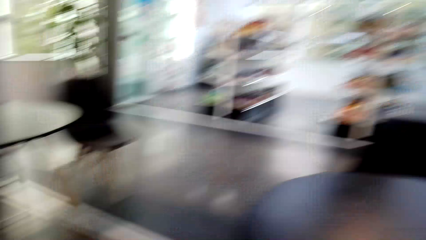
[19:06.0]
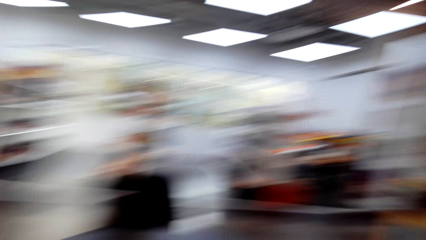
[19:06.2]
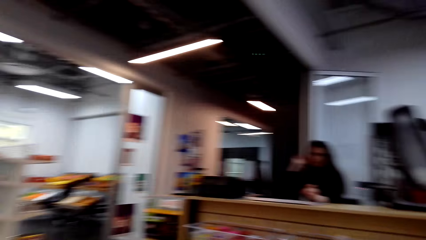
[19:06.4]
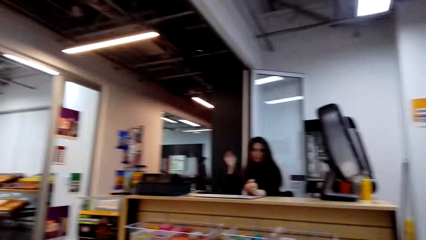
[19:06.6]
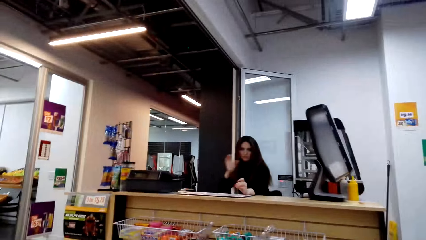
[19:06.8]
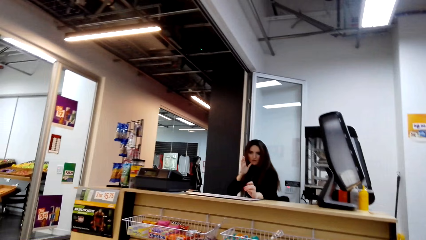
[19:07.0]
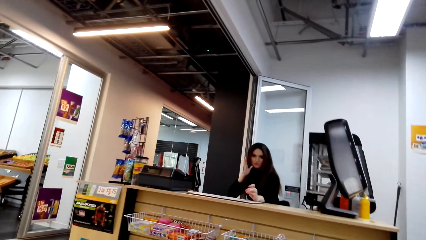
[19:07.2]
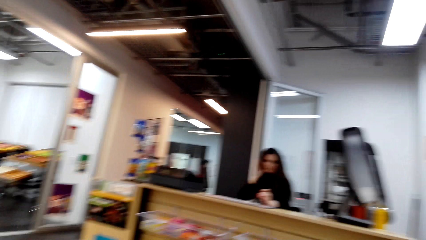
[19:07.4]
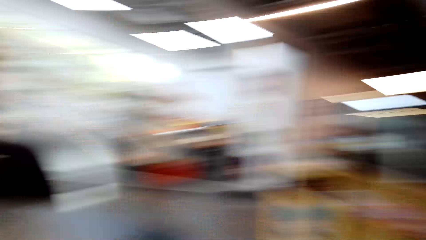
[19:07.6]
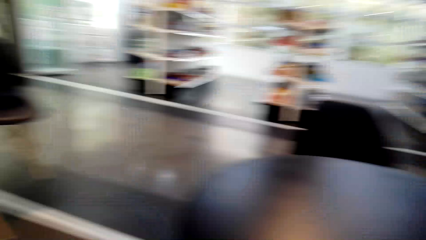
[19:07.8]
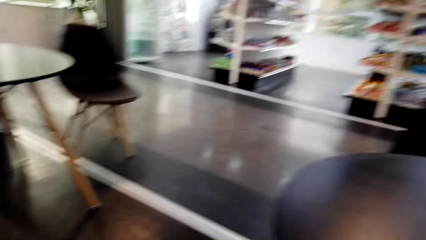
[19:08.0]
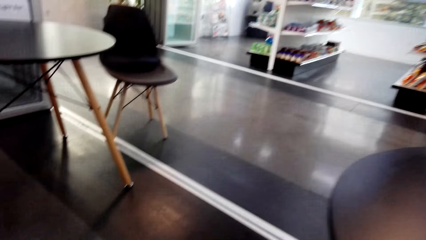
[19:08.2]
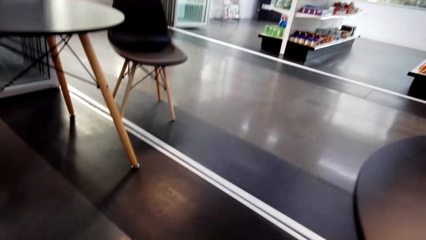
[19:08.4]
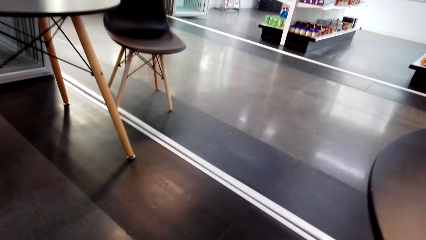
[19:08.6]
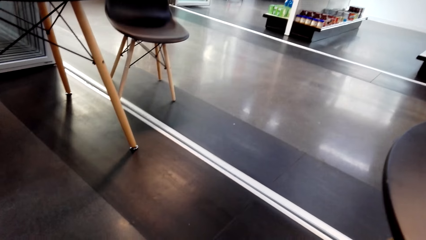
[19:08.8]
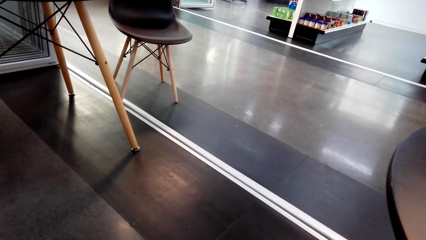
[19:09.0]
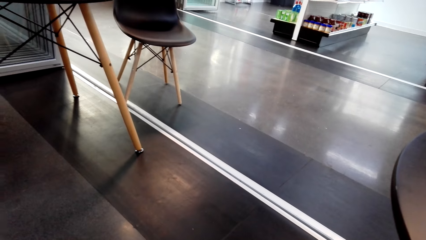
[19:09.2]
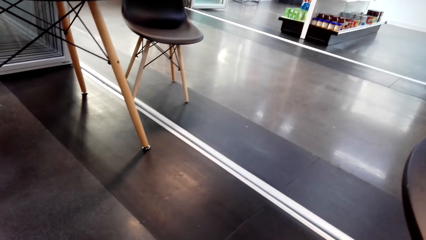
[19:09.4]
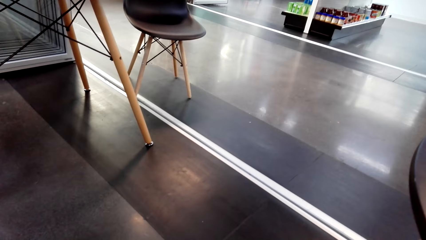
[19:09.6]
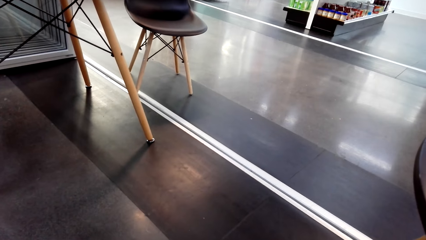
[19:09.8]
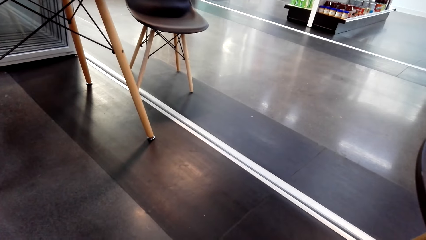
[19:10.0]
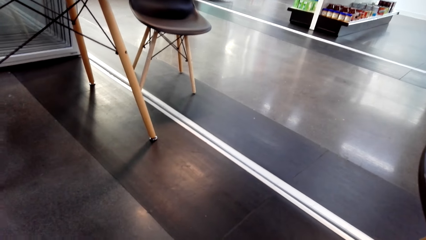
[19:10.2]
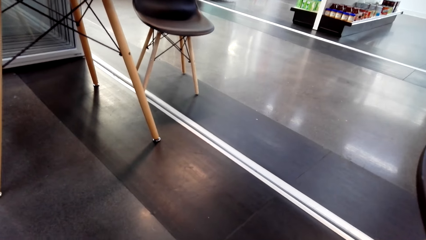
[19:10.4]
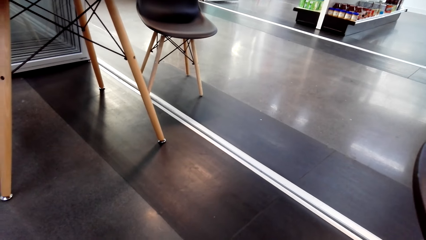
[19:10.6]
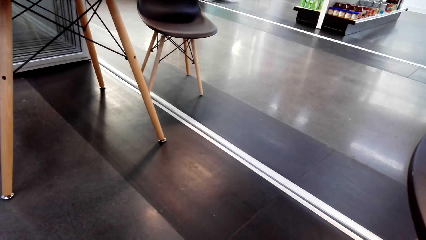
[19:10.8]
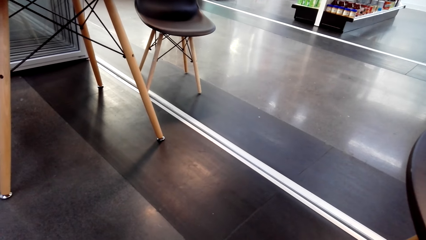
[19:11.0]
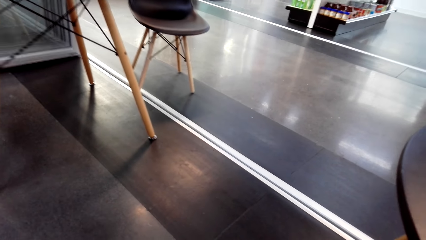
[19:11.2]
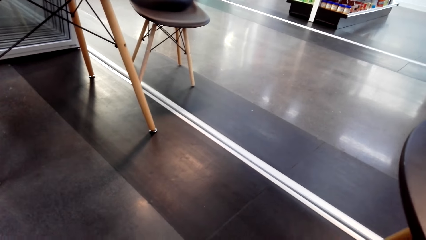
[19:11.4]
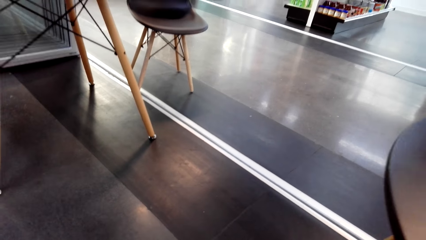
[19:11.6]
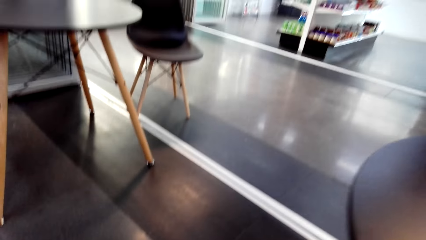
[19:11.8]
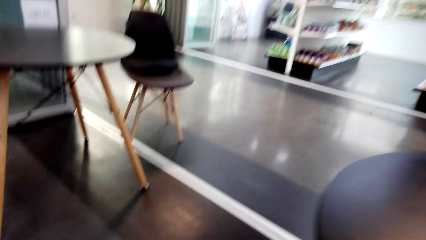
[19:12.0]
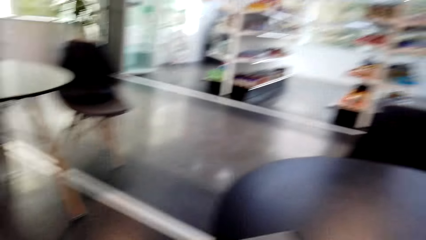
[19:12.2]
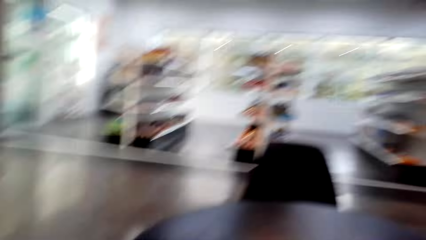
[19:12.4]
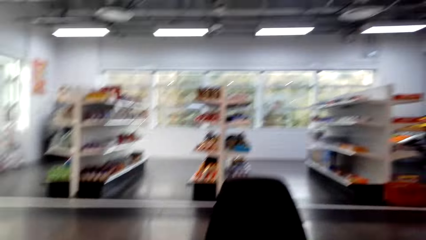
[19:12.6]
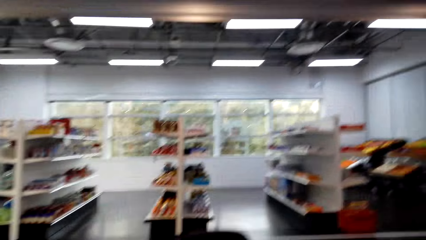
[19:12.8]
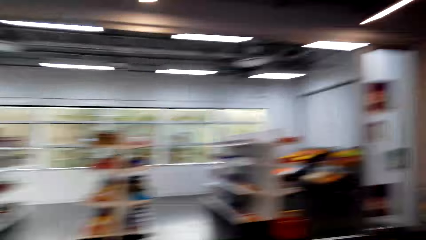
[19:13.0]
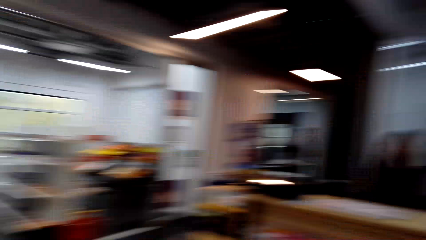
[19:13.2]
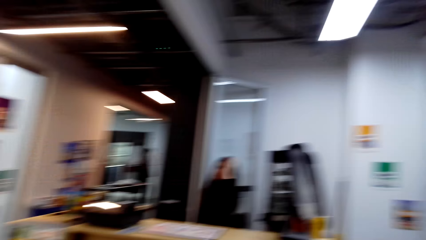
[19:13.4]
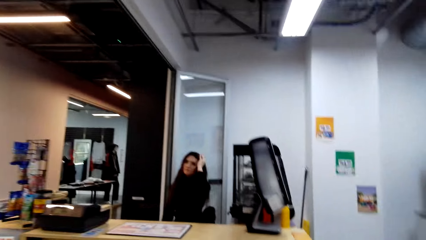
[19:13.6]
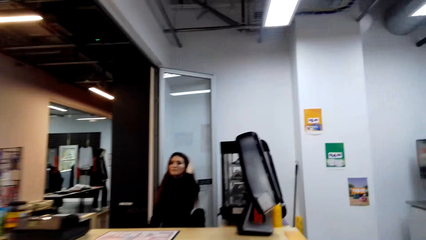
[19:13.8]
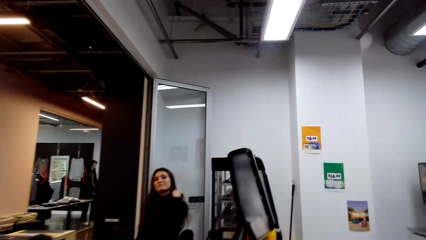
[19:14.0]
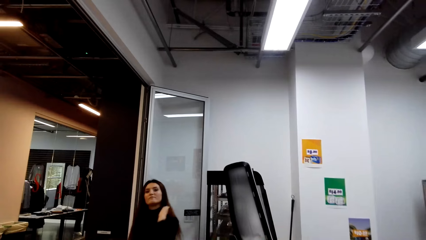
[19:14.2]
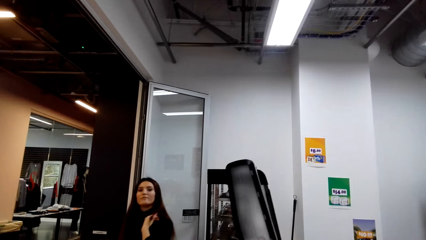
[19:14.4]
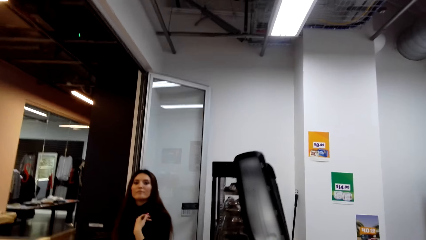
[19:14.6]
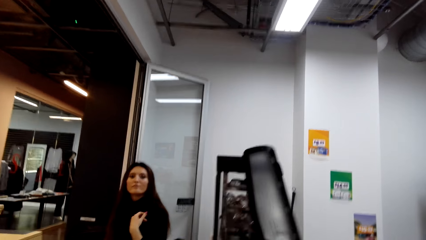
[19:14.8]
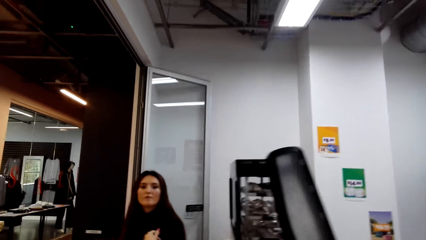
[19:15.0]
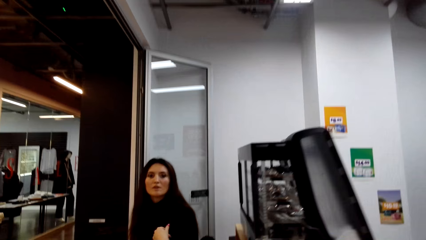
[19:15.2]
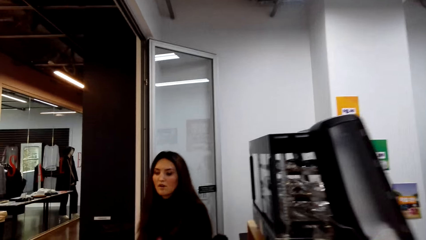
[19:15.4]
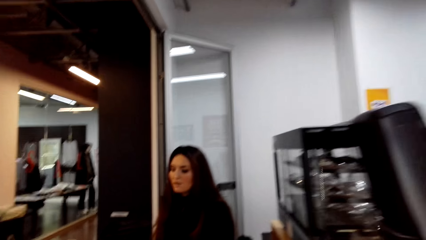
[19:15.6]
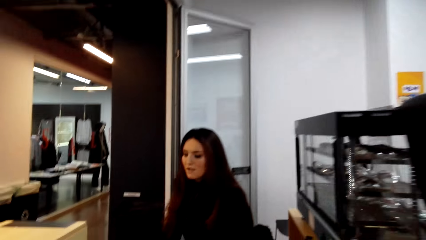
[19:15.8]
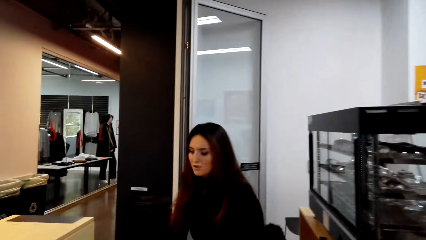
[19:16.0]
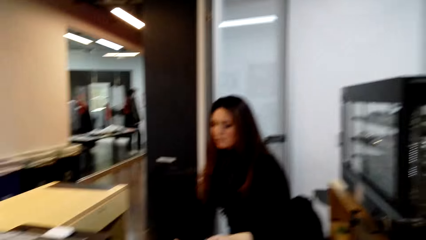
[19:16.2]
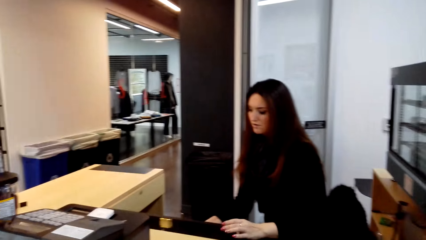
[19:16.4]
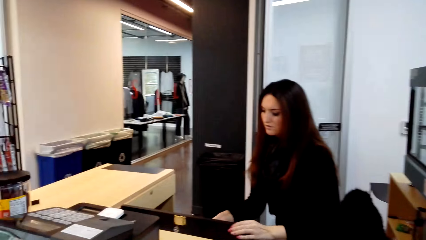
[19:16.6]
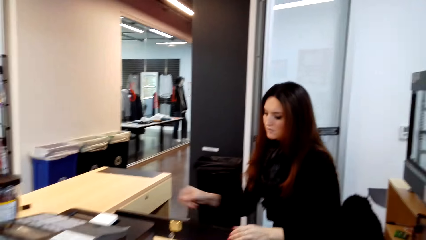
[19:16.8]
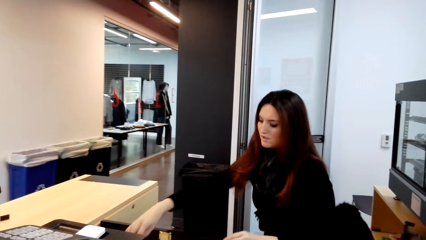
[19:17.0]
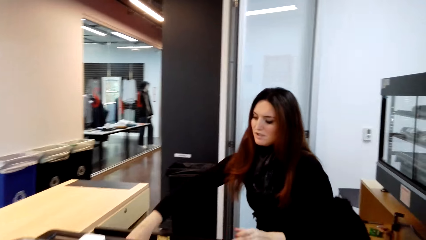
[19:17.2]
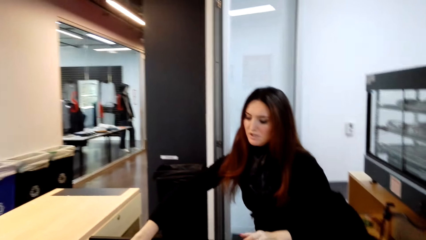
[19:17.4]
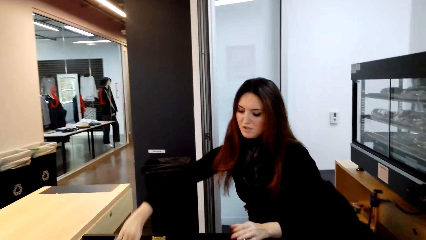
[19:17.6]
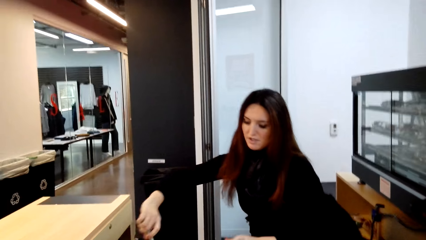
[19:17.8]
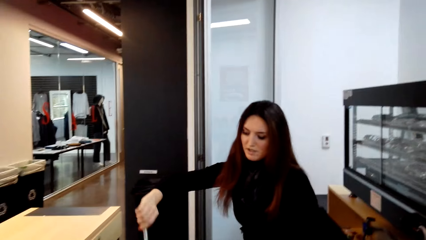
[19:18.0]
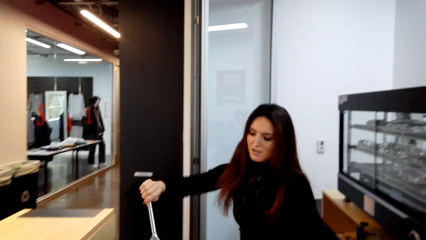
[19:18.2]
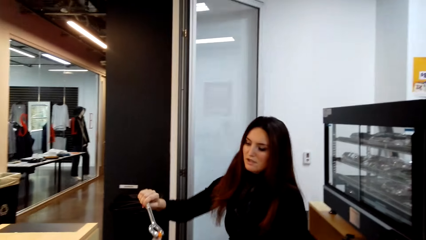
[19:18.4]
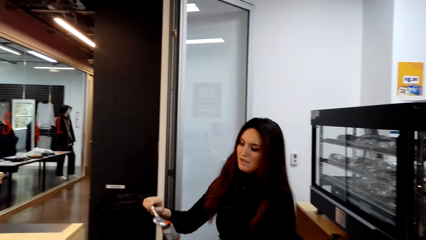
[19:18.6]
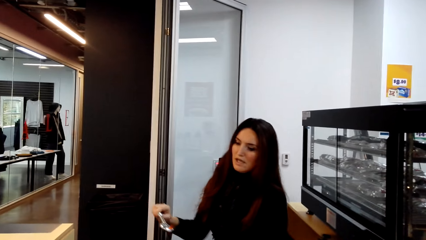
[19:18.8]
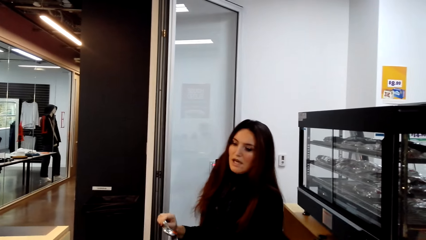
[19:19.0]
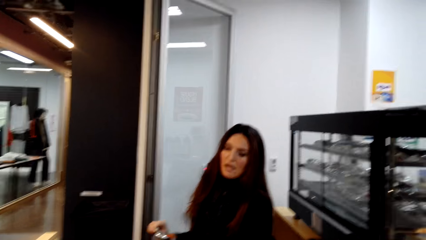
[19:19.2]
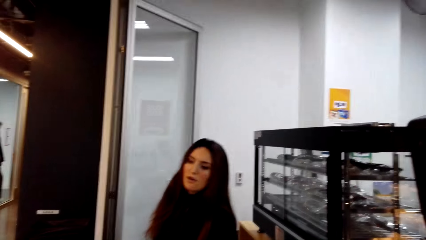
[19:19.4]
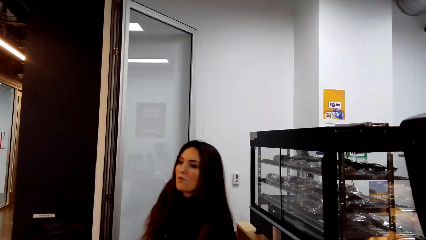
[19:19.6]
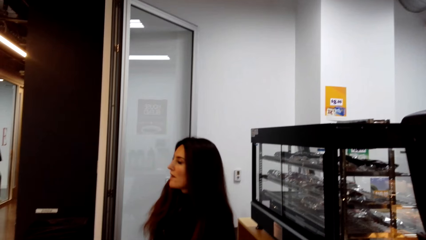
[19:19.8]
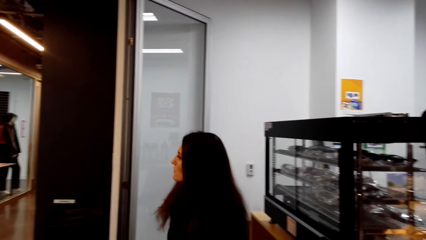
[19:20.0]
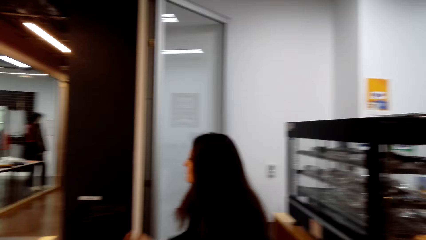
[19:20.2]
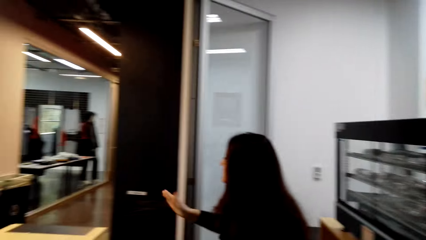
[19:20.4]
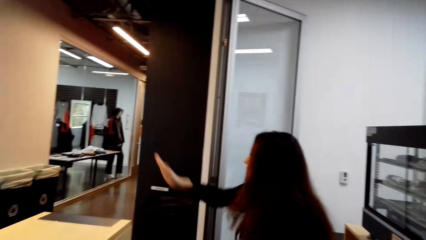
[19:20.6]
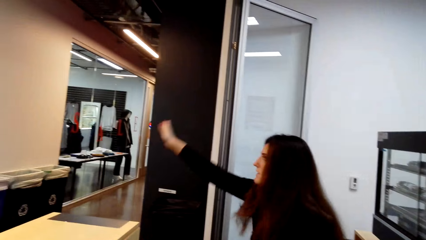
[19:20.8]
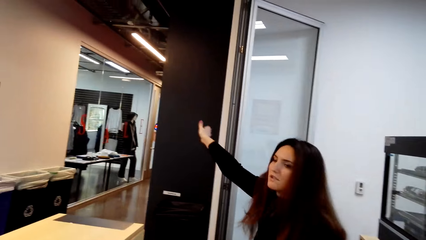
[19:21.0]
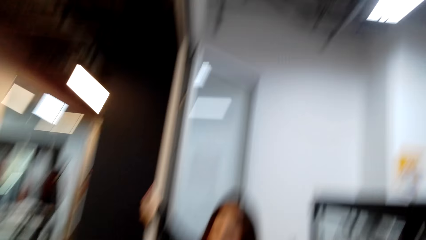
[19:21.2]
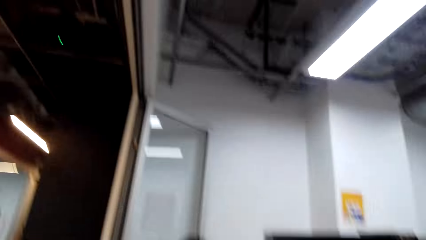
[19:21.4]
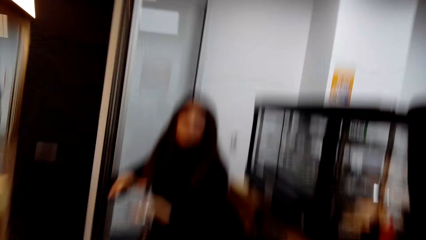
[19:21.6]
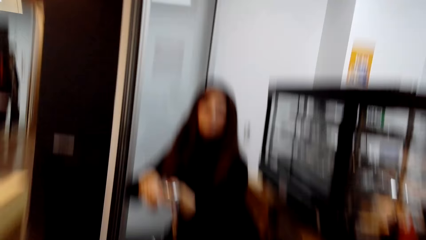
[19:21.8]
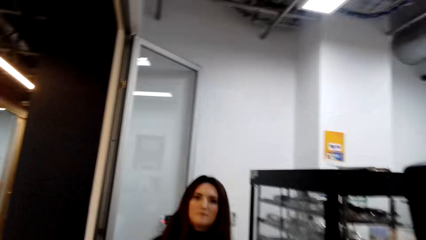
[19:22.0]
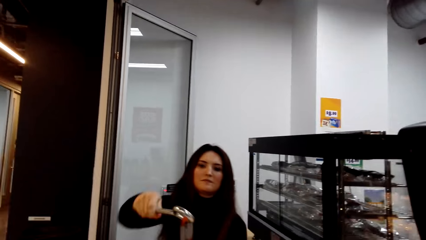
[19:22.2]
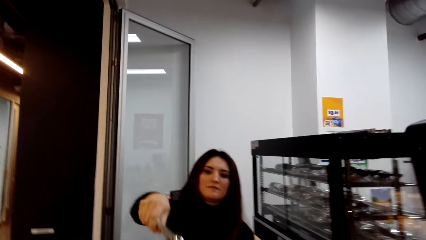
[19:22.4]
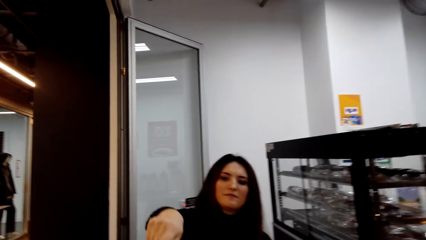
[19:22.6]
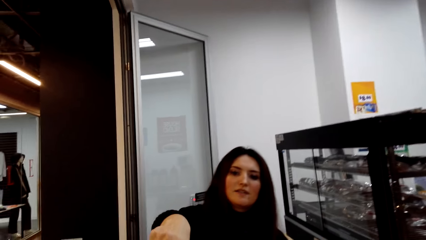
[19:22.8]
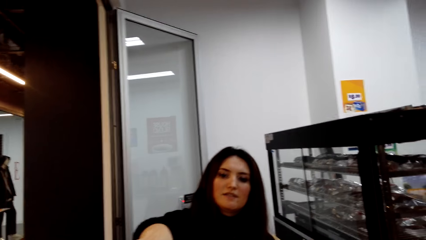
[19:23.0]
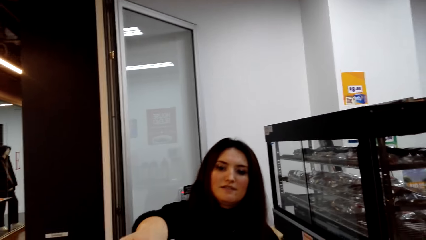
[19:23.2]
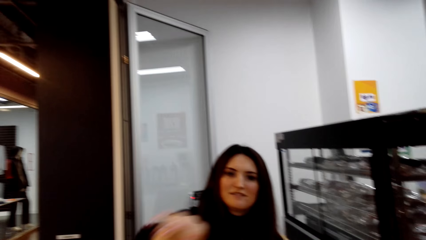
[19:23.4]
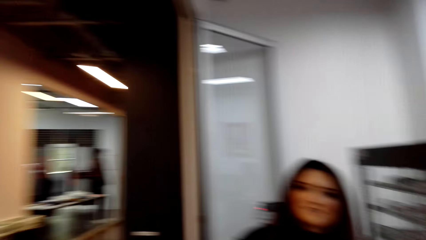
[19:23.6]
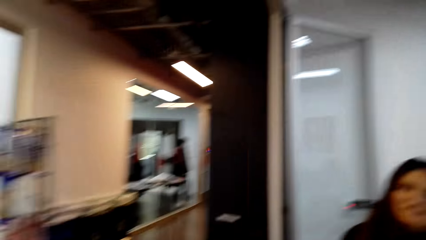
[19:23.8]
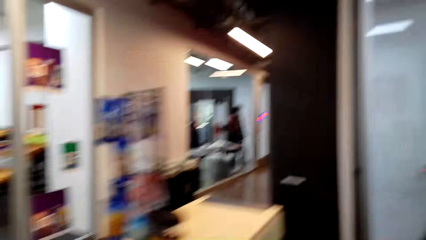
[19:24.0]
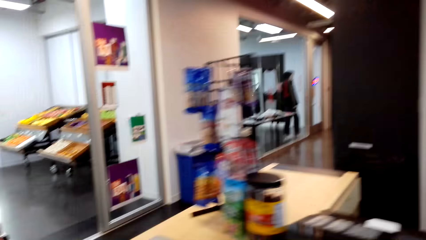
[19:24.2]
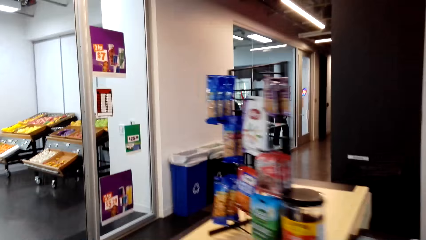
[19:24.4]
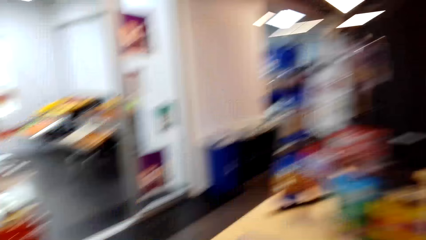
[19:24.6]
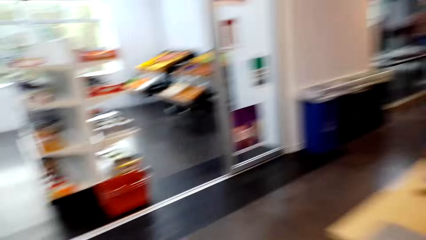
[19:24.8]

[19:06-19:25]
The camera wearer dialogues with the cashier. They stare at the floor. The cashier touches their hair with the left hand. The camera wearer walks to the counter. The cashier opens a drawer and picks up tongs from the cabinet. The camera wearer dialogues with the cashier. The cashier moves their right hand and hands the tongs to the camera wearer.
